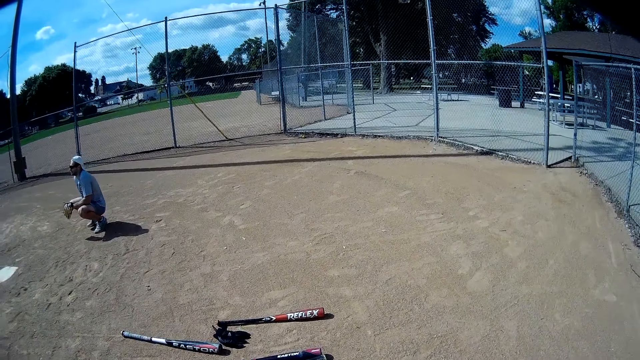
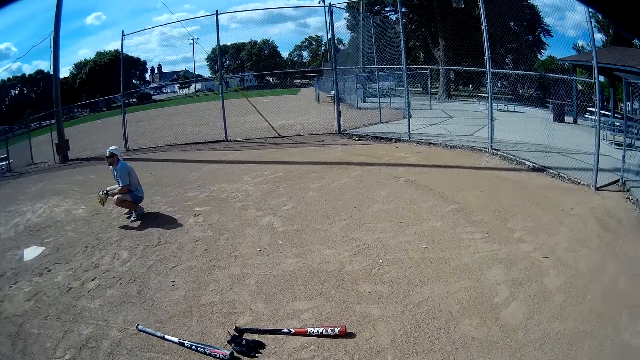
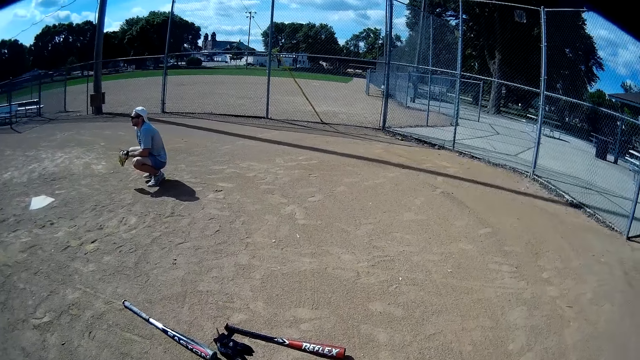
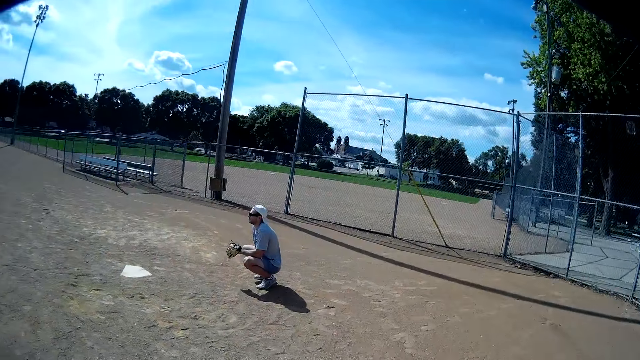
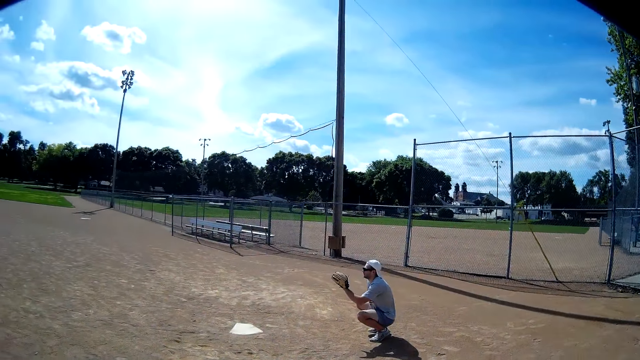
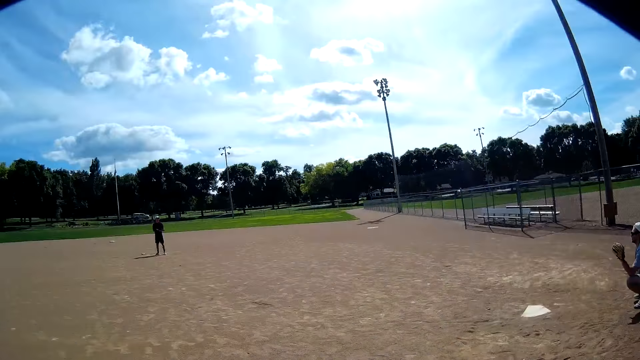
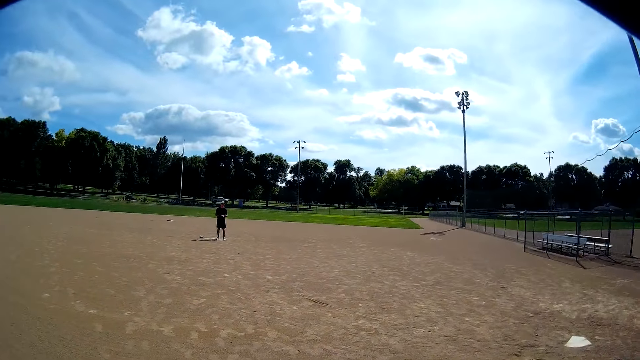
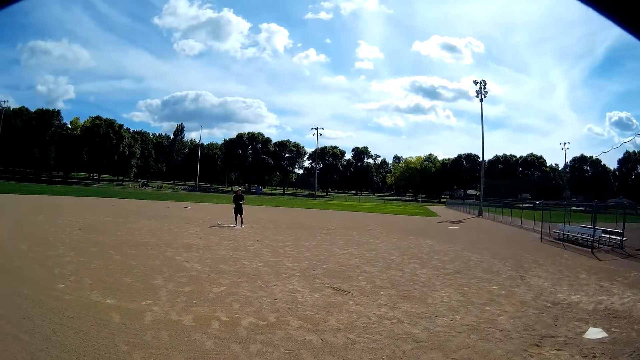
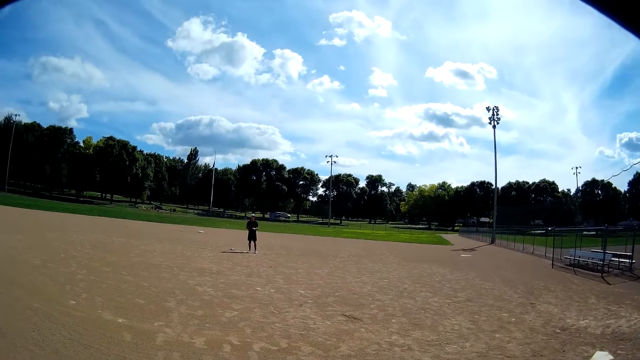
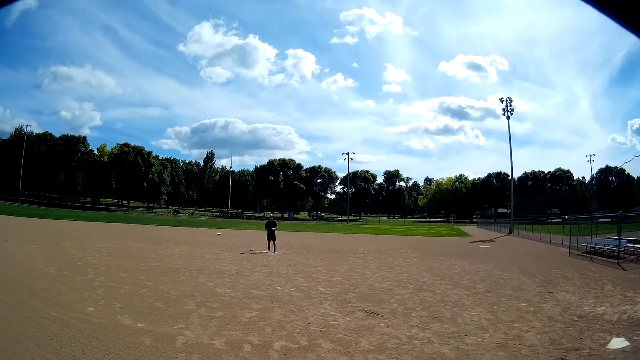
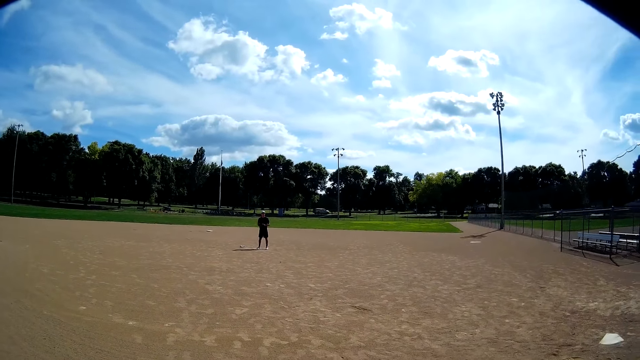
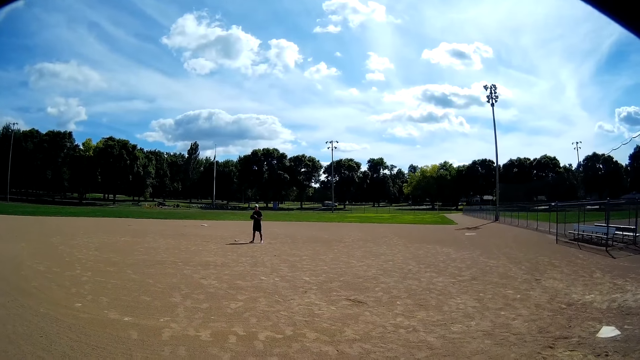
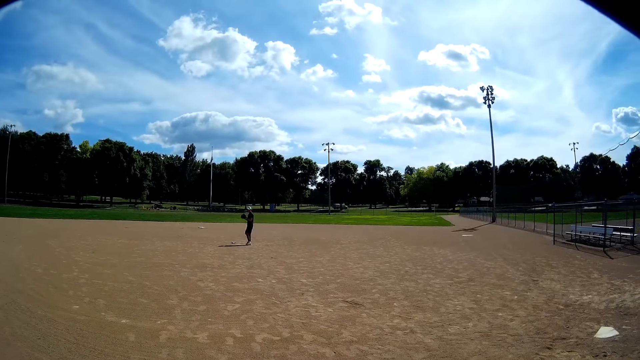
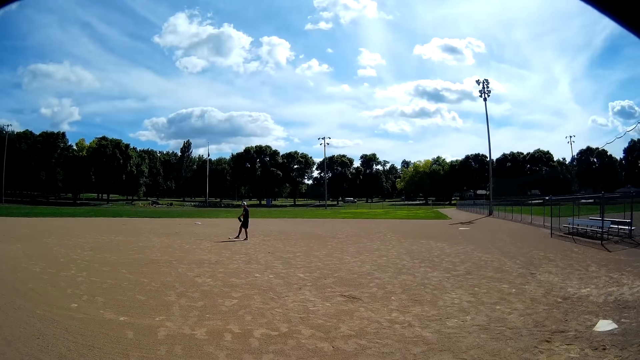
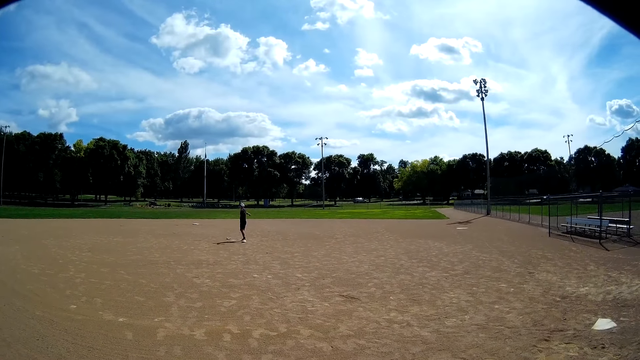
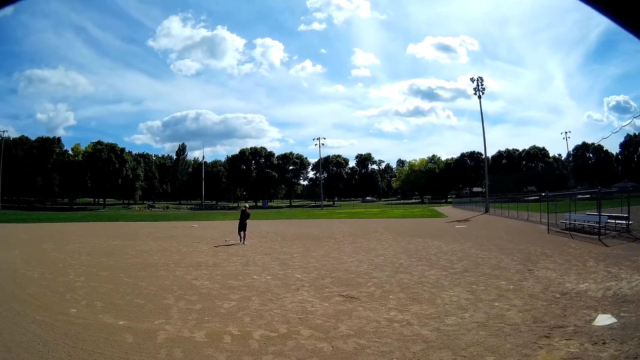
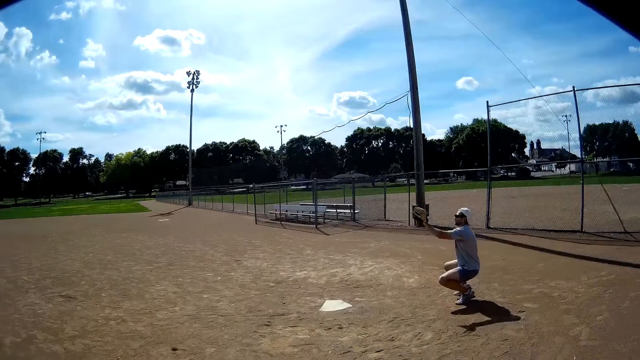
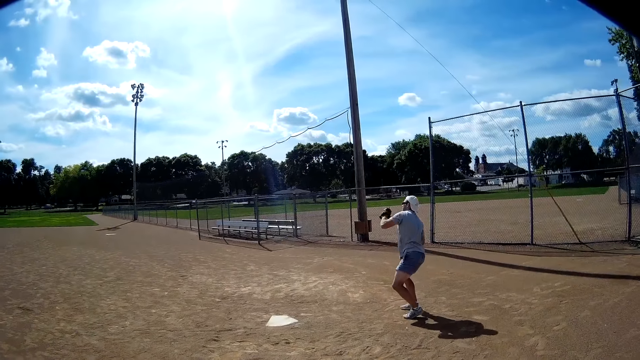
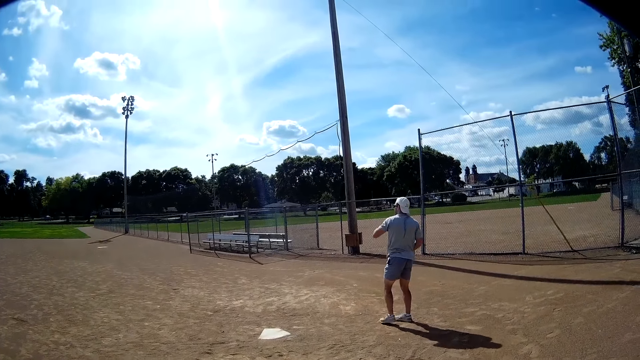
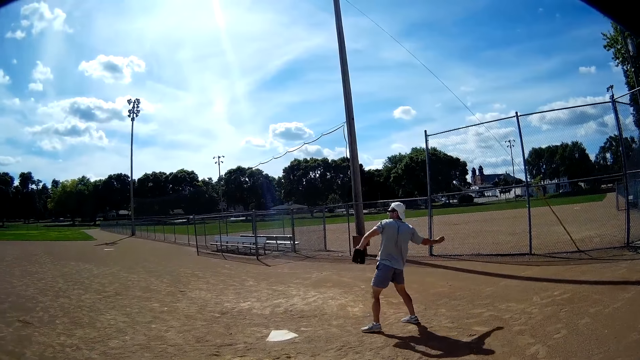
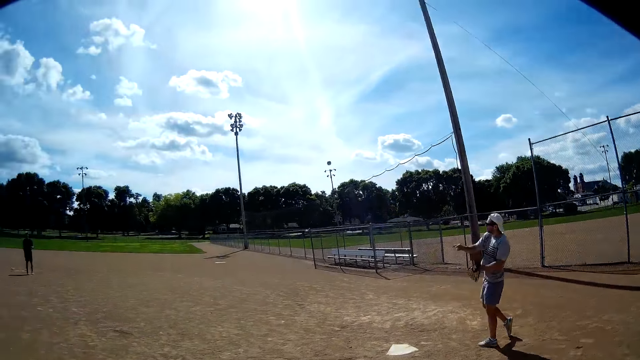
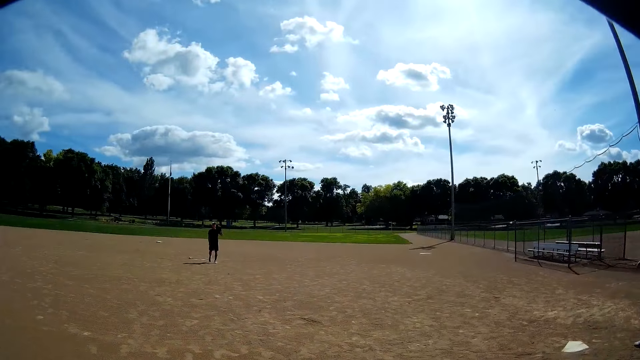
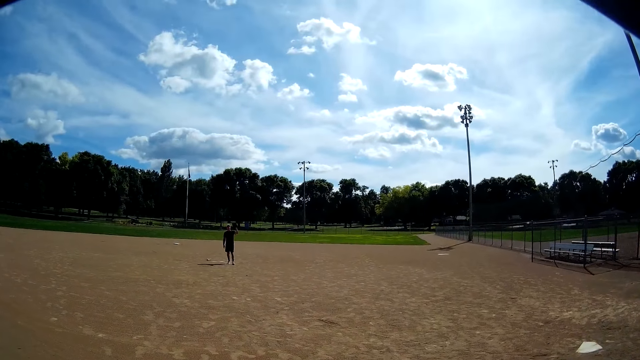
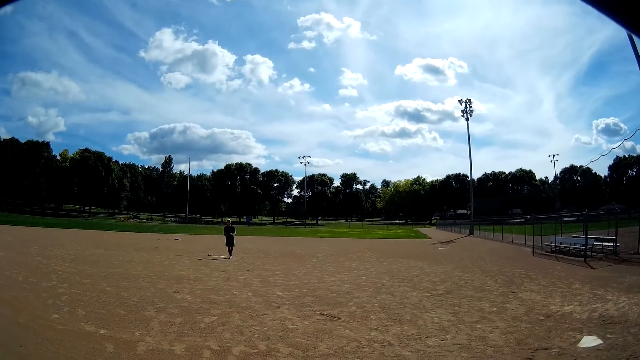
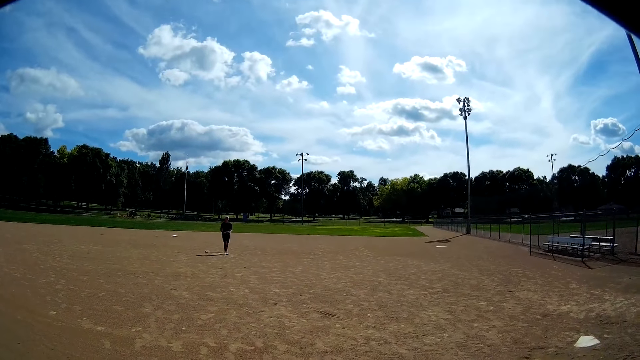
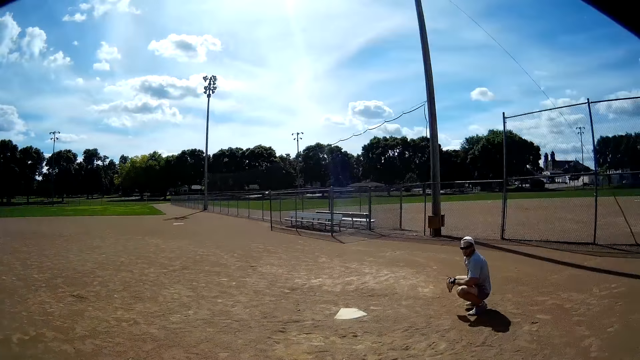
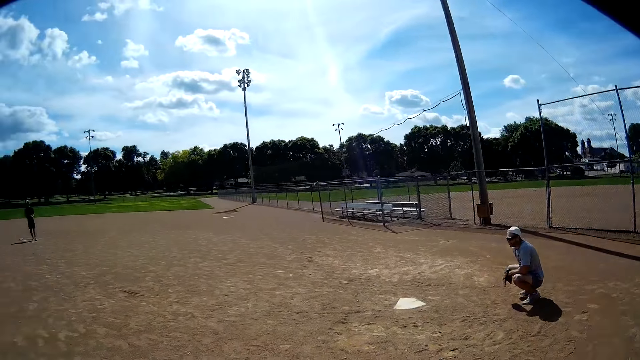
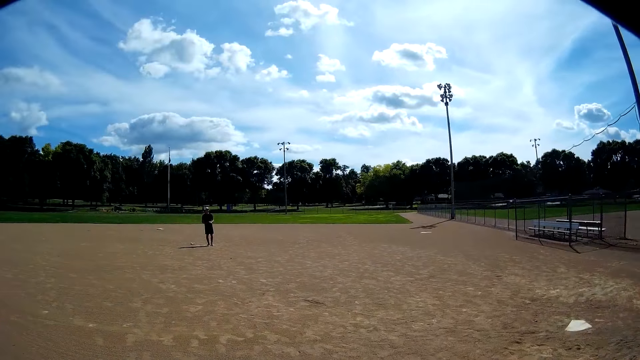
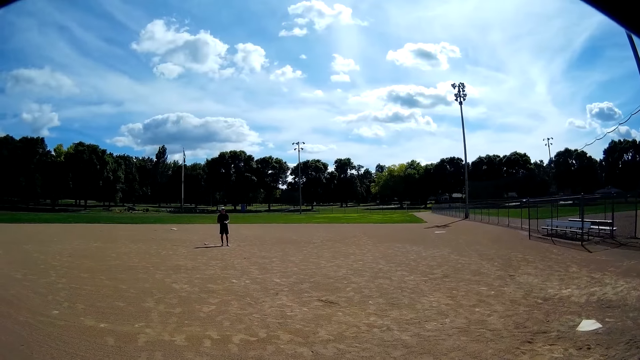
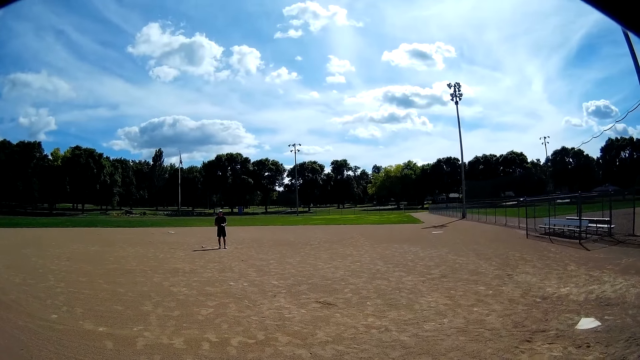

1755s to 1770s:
The camera wearer walks towards a man. They look at another man. The other man throws the ball to the first man. The first man catches the ball. The first man blocks the ball. The first man throws the ball to the other man. The other man catches the ball. The other man raises a hand. The first man squats.

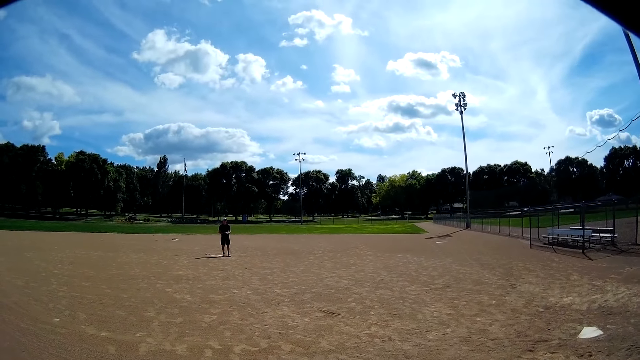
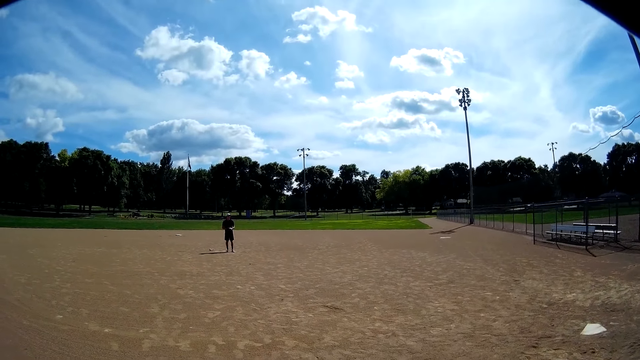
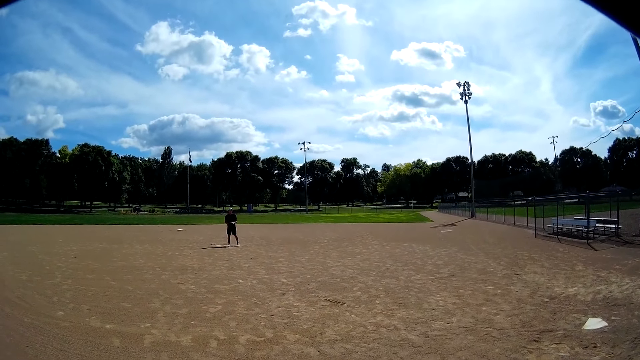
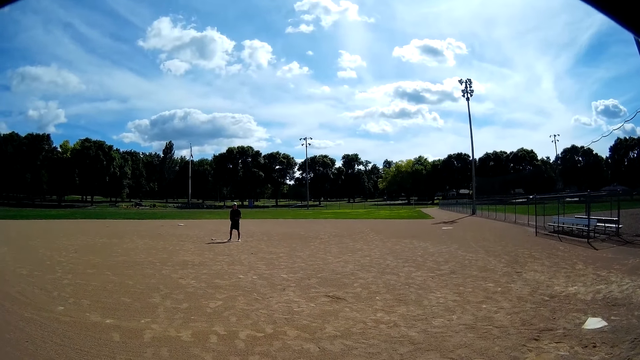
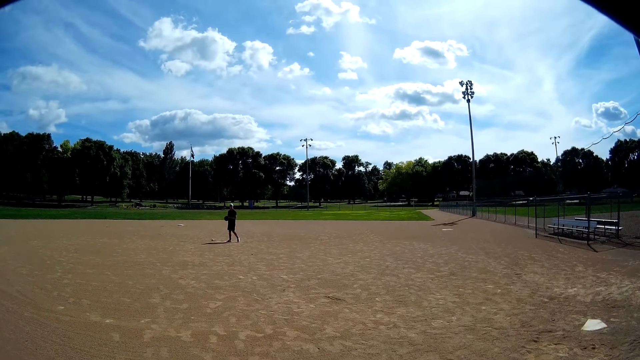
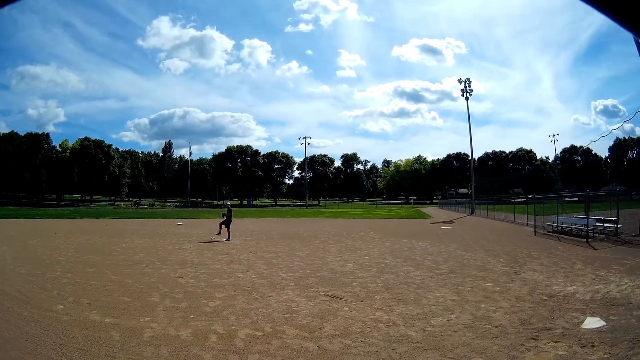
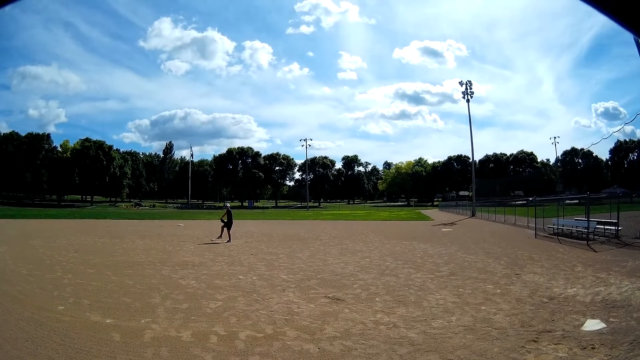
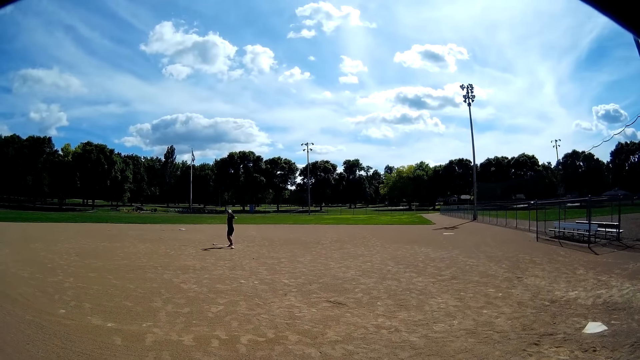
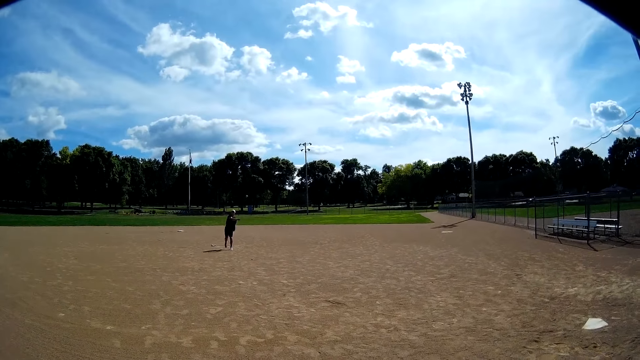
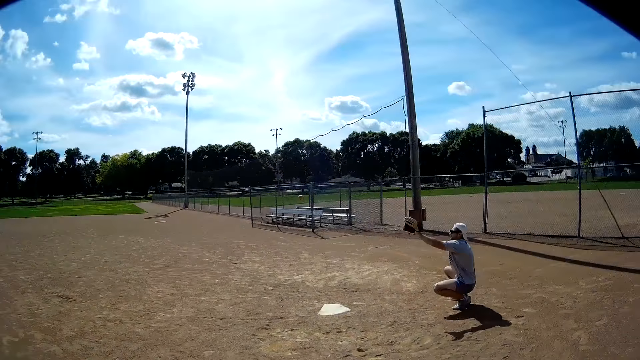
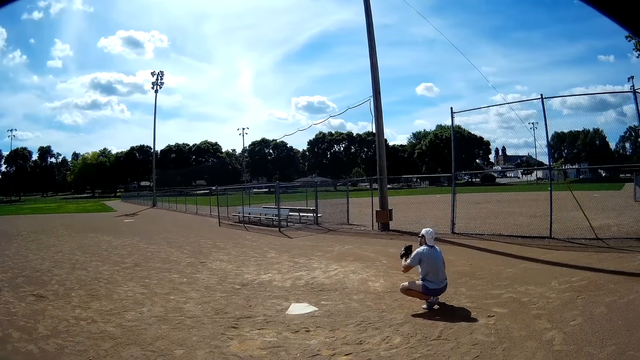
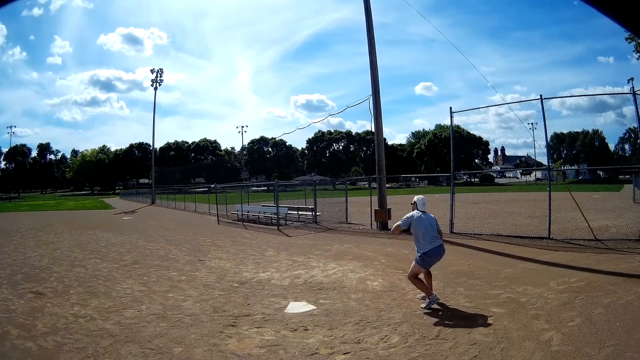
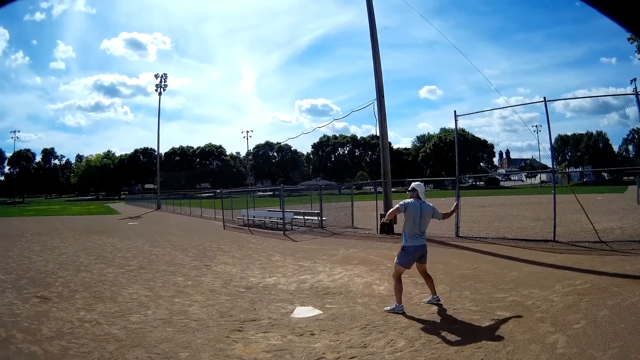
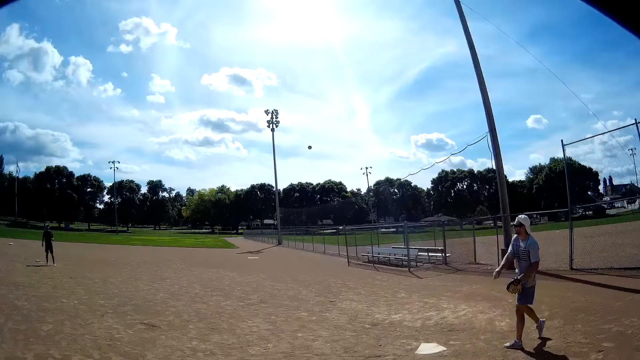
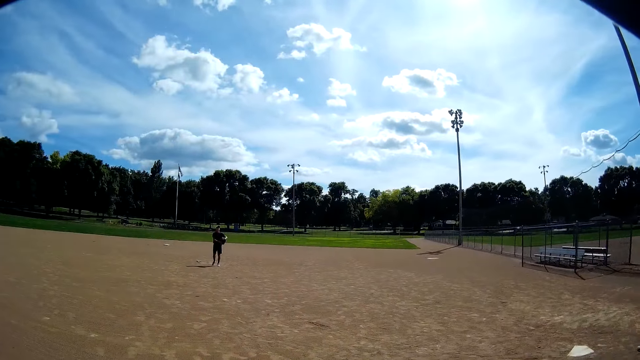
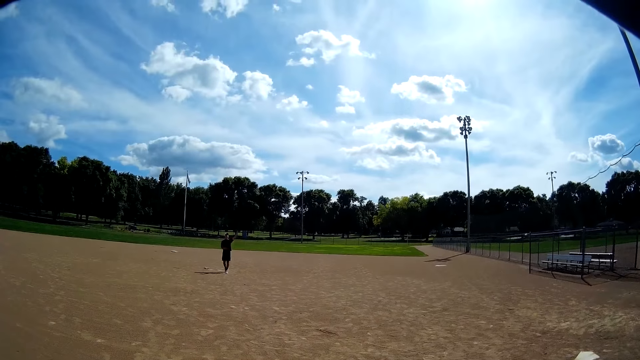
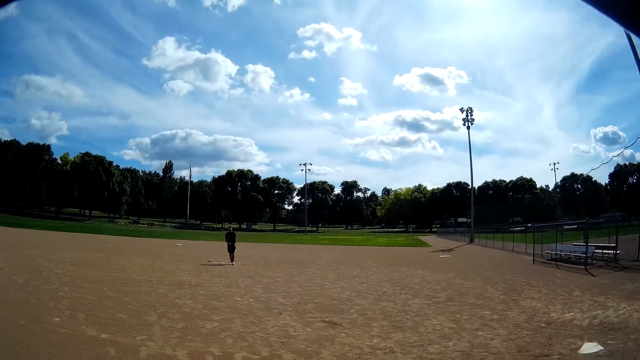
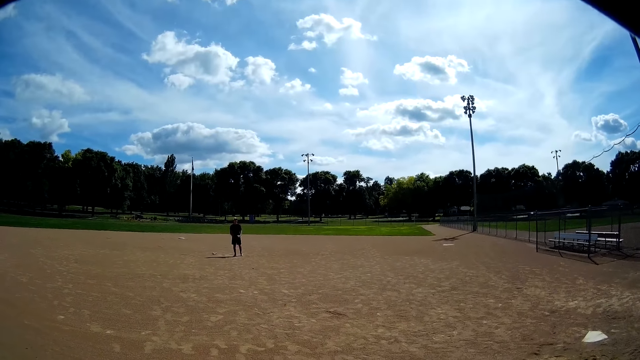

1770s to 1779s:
The camera wearer looks at a man. The man throws the ball to another man. The other man catches the ball, blocks the ball, stands and throws the ball to the first man. The first man catches the ball. The camera wearer looks at the first man.
